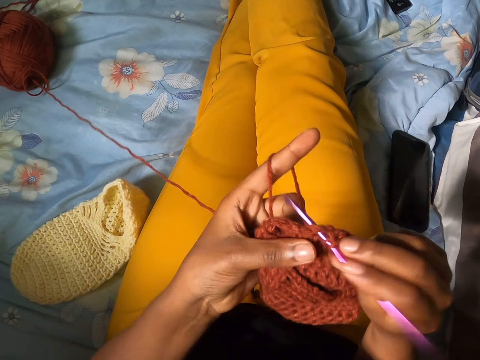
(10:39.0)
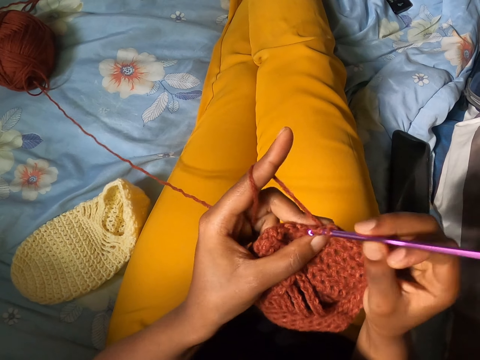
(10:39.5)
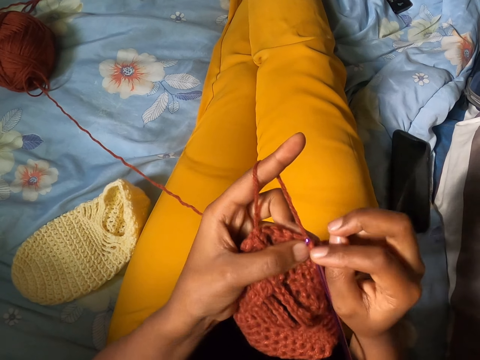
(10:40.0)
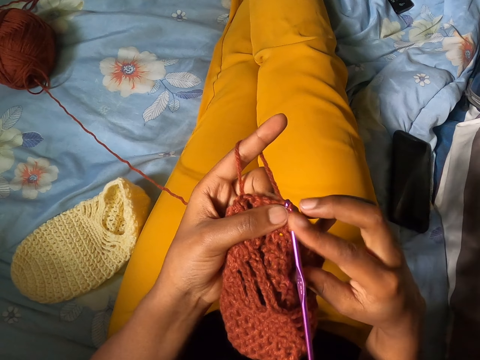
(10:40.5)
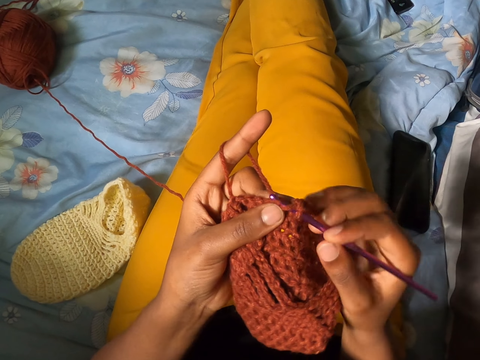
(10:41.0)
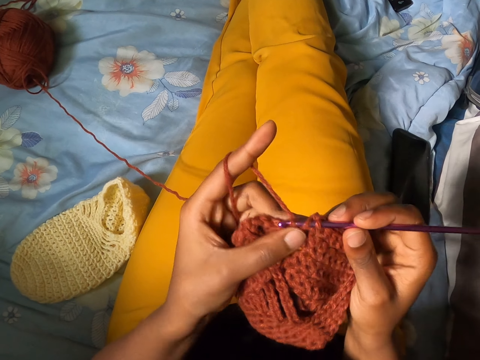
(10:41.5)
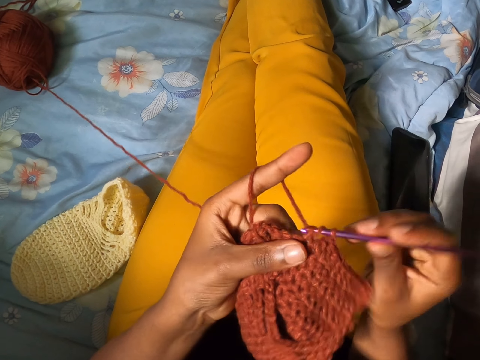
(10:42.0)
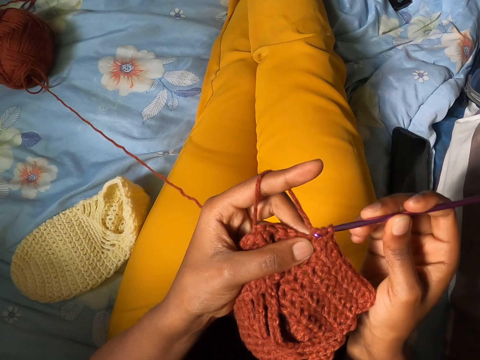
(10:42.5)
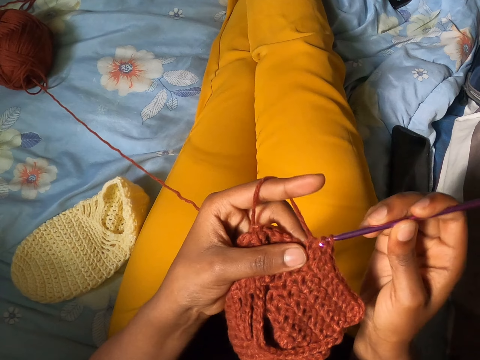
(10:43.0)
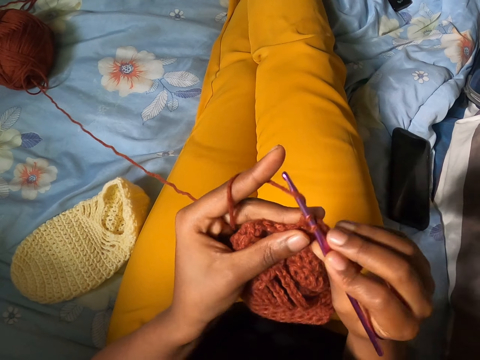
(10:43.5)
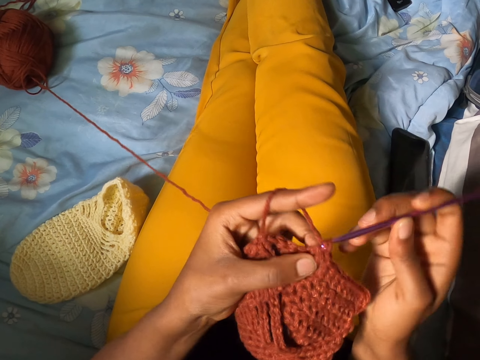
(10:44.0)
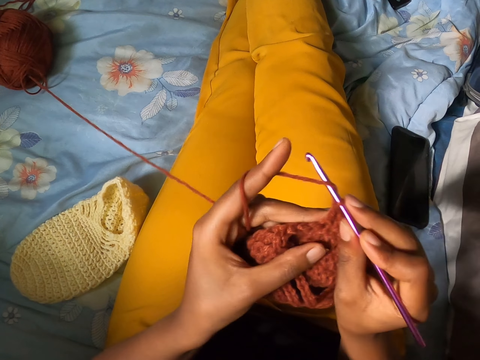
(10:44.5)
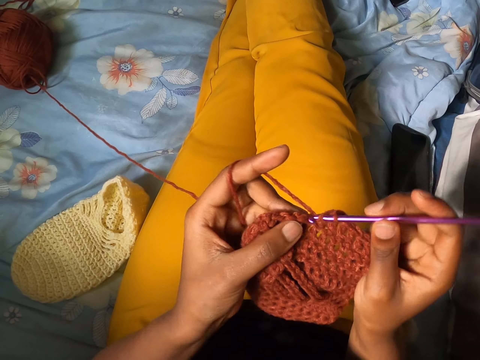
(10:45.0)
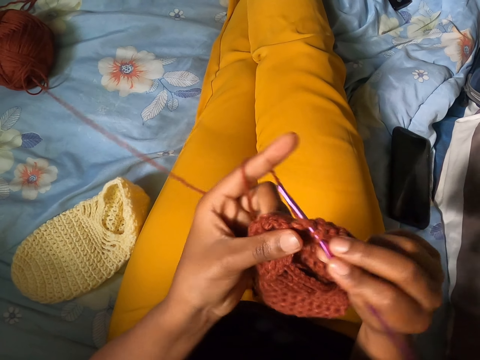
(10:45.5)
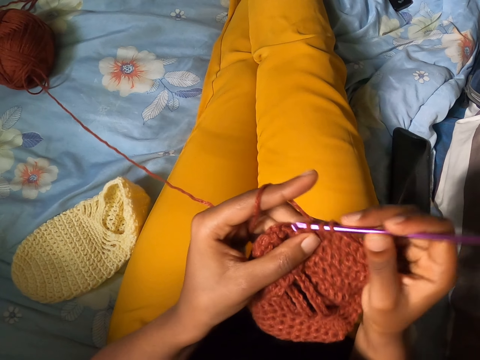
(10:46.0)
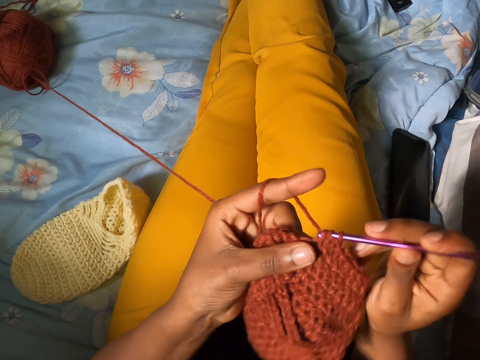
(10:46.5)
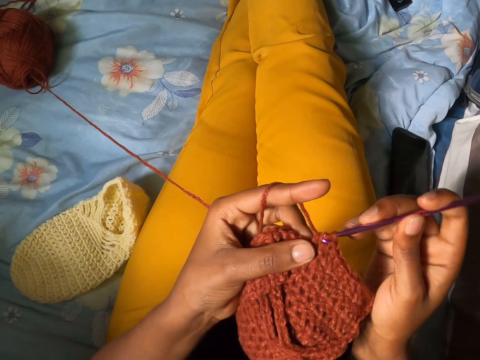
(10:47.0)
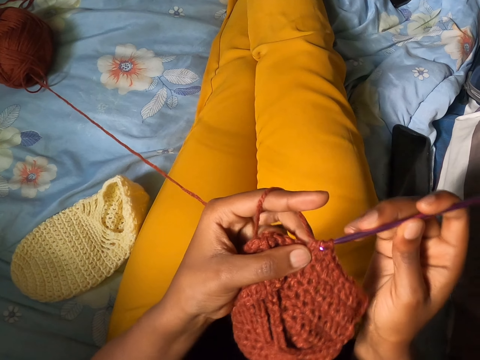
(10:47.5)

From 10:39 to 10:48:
The camera wearer aligns the crochet hook. They knit the fabric with the crochet hook.

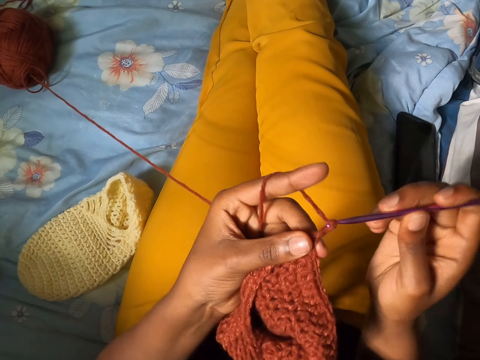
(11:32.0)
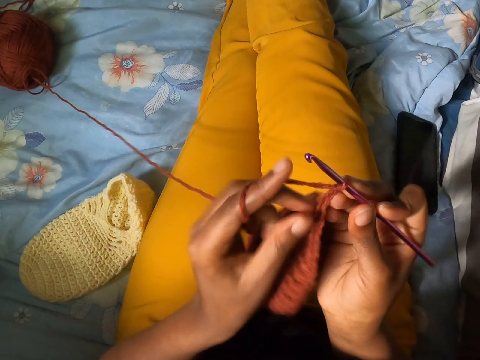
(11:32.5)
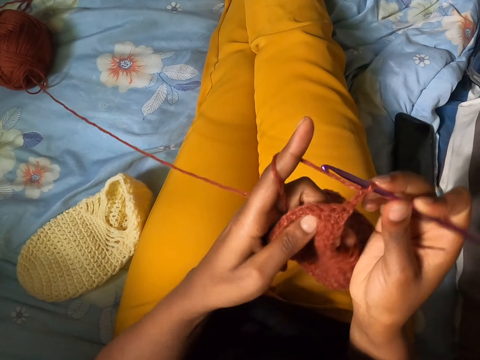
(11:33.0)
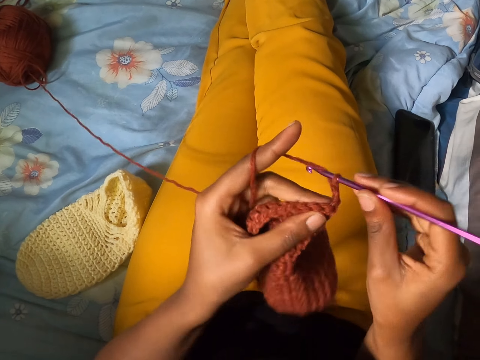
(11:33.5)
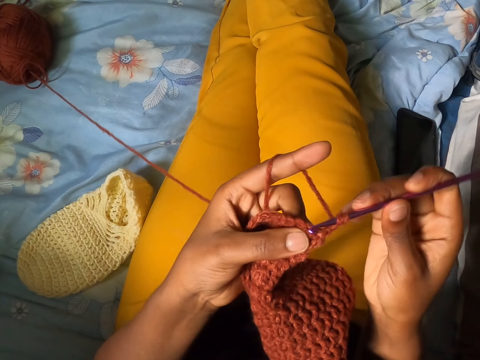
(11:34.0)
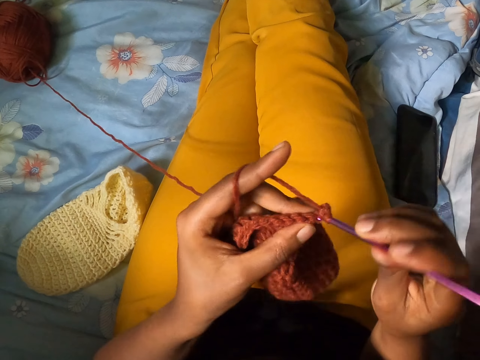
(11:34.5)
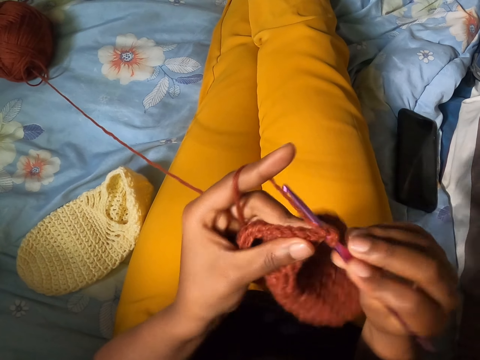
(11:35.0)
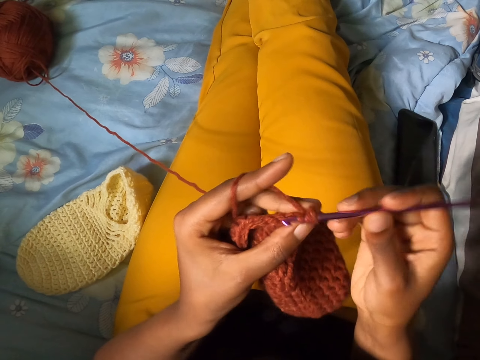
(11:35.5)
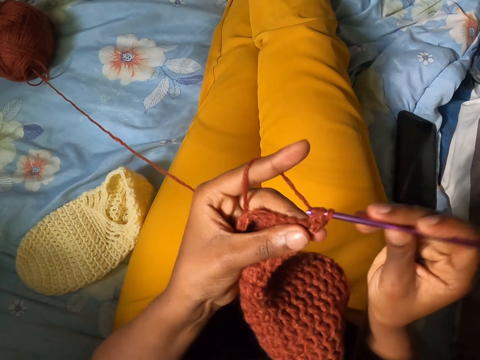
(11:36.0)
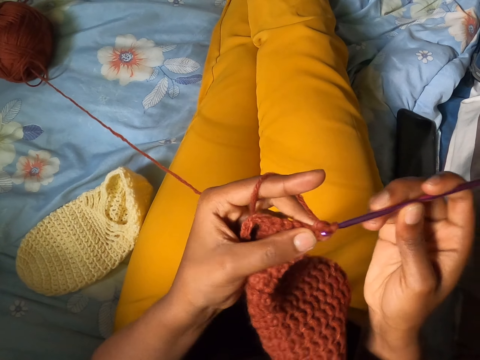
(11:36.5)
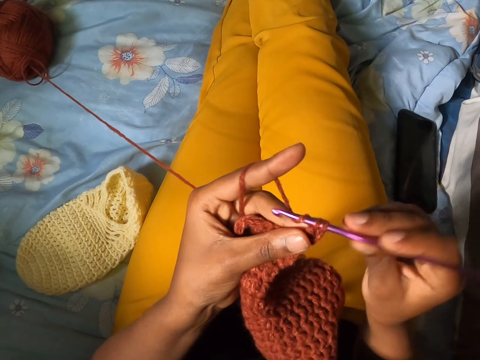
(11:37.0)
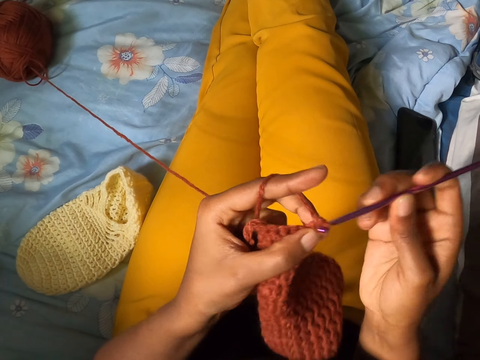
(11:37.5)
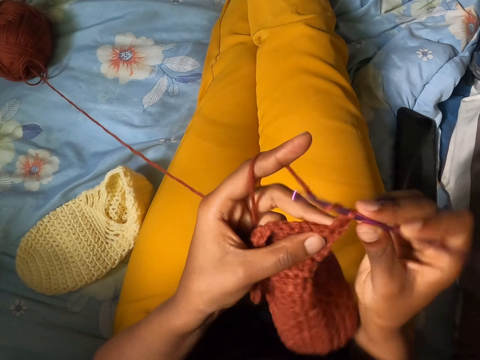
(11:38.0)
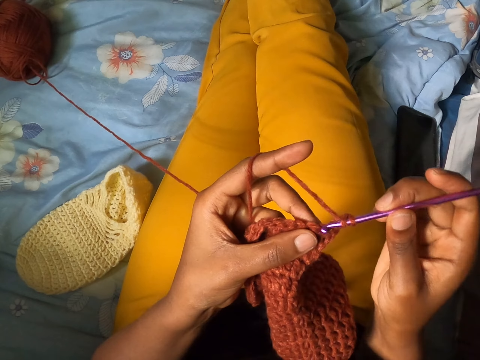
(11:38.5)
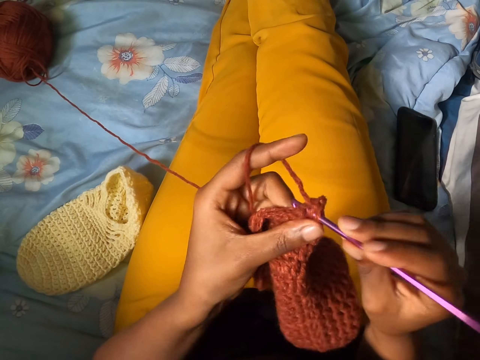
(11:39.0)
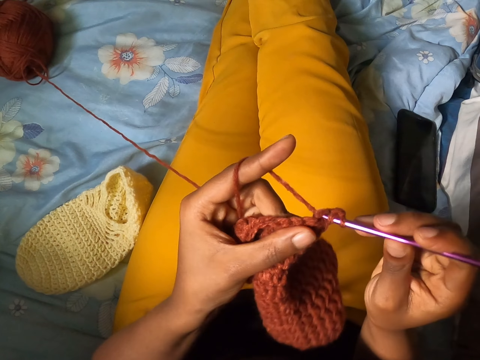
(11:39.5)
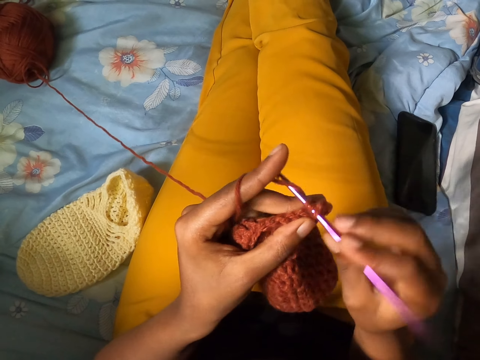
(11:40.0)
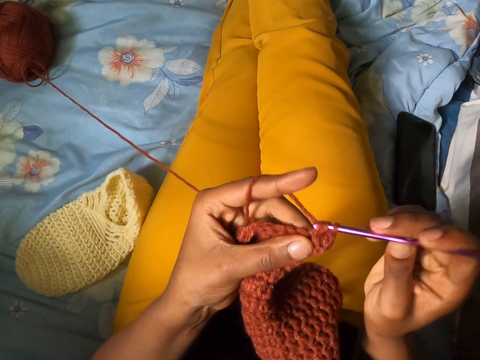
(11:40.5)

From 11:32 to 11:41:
The camera wearer turns the fabric around. They knit the fabric with the crochet hook.

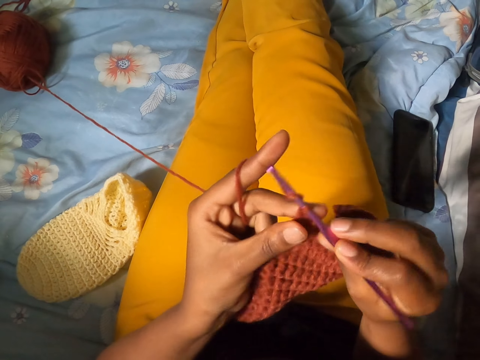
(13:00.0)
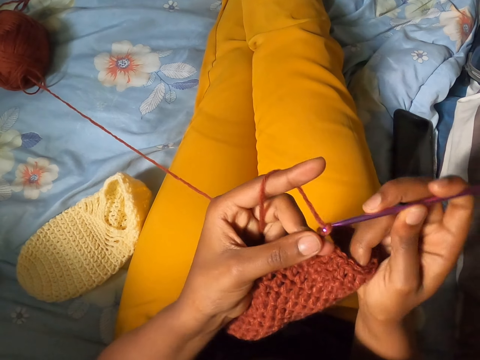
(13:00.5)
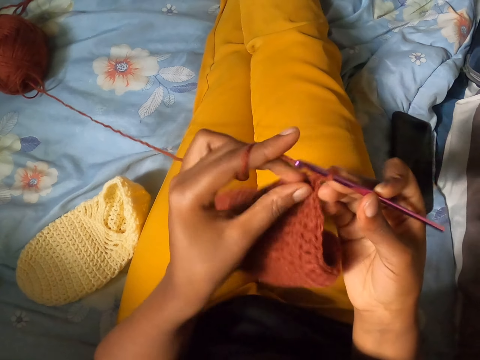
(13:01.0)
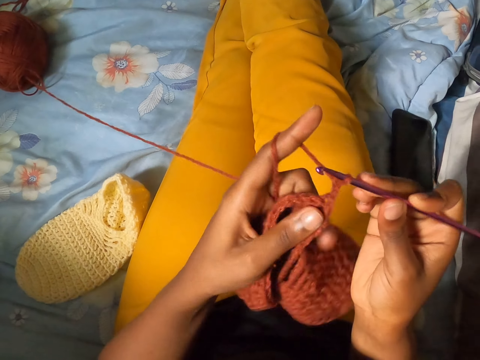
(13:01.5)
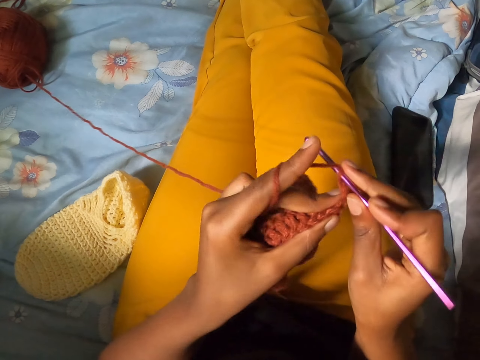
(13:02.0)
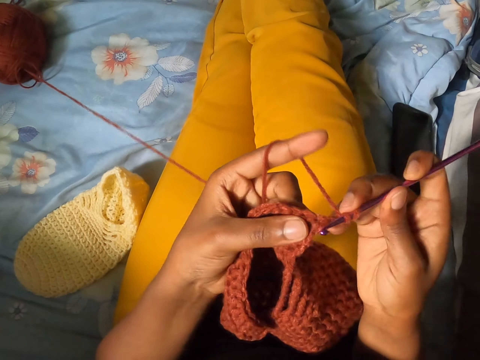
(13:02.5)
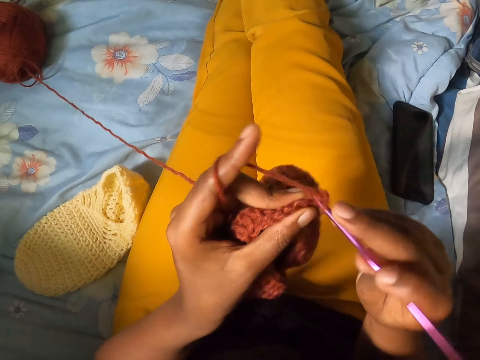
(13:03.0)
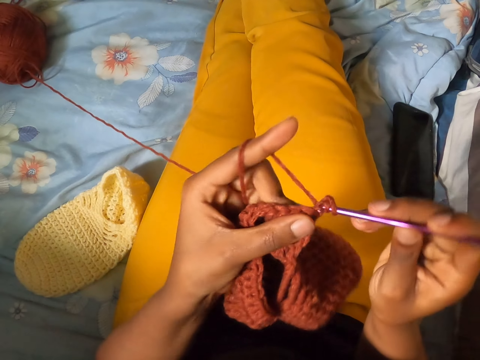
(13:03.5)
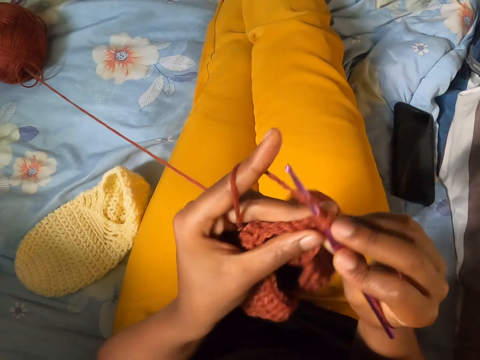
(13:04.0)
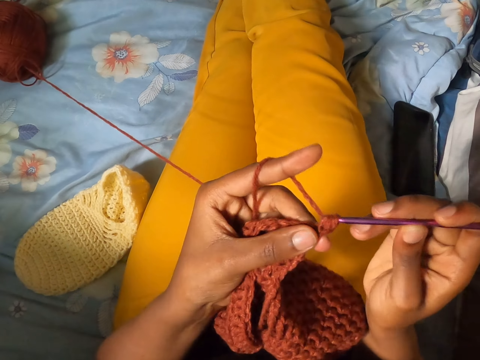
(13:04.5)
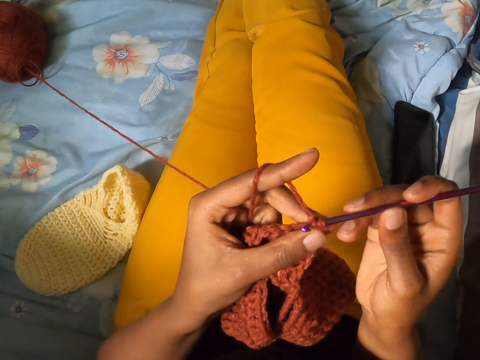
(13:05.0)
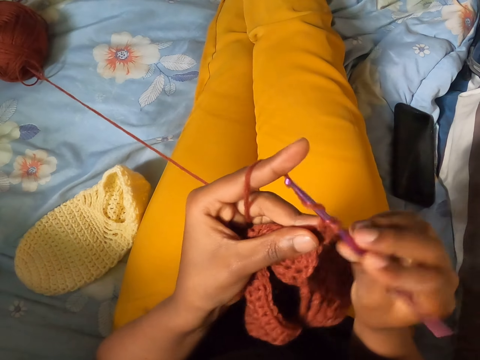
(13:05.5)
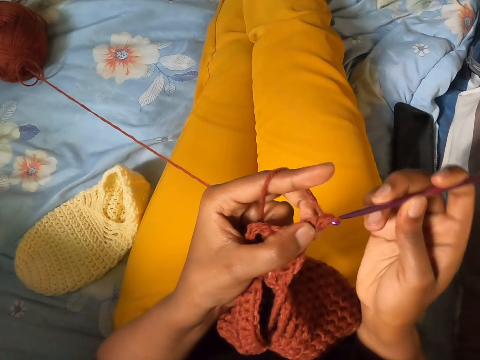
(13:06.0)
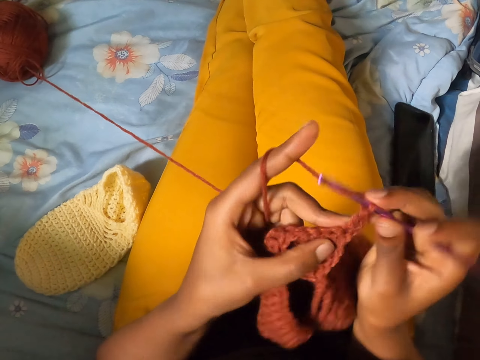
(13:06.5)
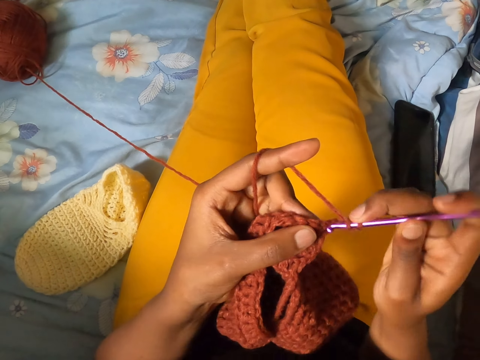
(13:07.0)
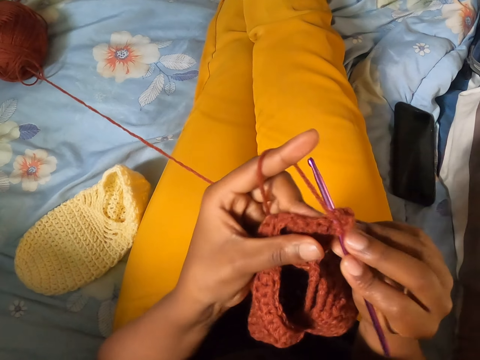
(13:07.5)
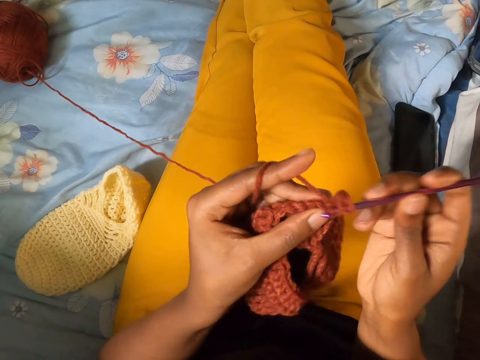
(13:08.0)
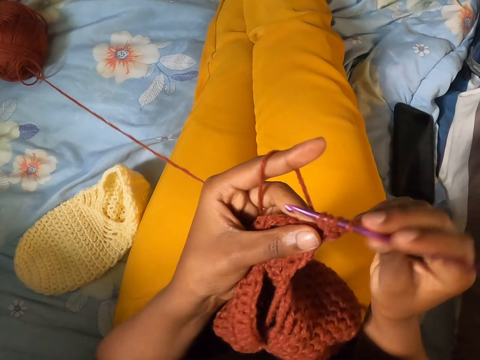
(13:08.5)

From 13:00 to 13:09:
The camera wearer turns the fabric around. They knit the fabric with a crochet hook.
